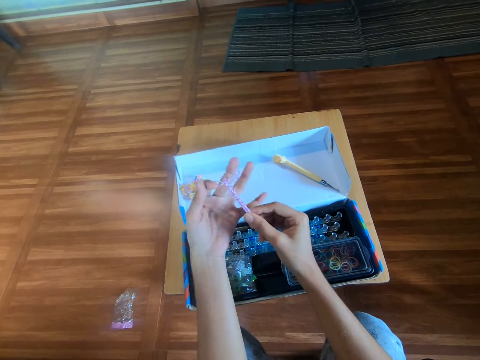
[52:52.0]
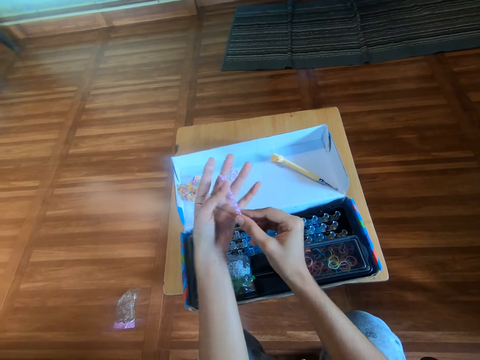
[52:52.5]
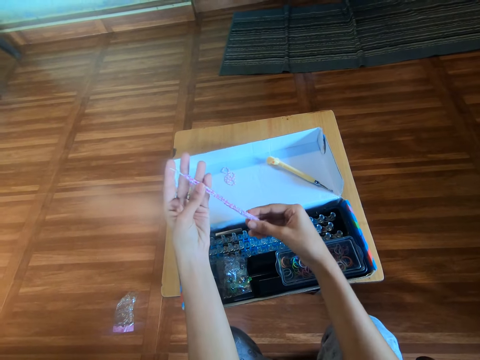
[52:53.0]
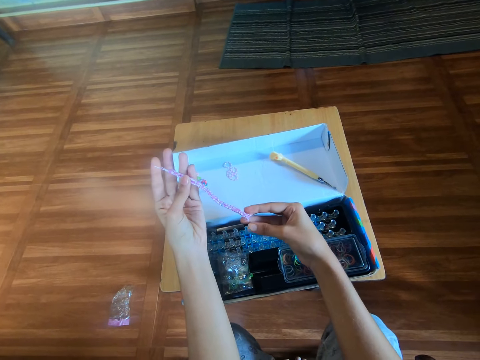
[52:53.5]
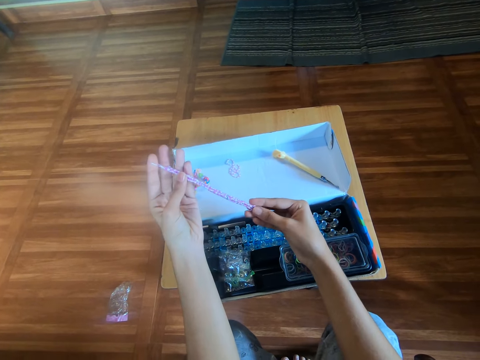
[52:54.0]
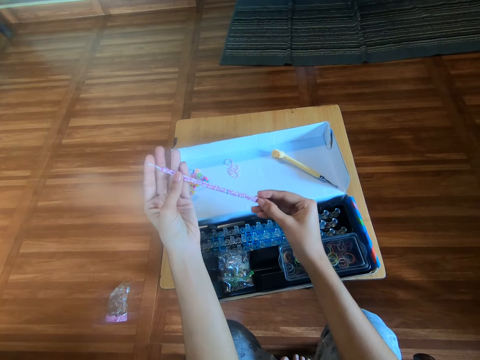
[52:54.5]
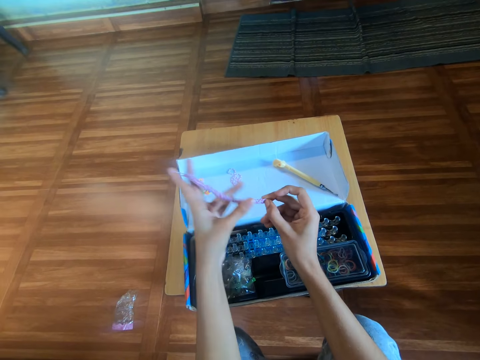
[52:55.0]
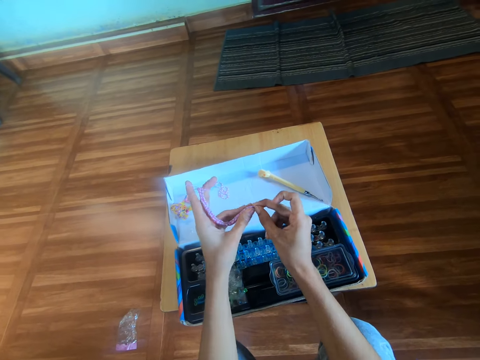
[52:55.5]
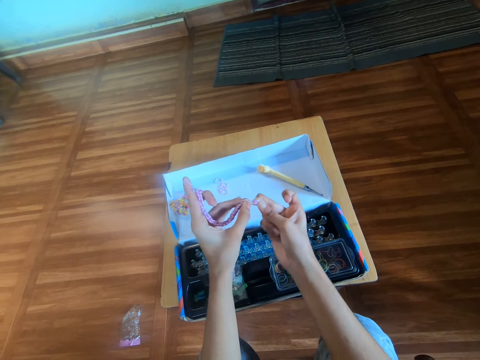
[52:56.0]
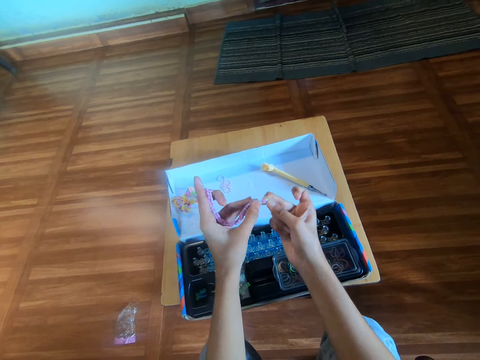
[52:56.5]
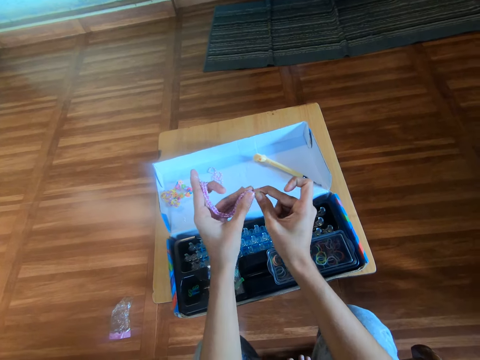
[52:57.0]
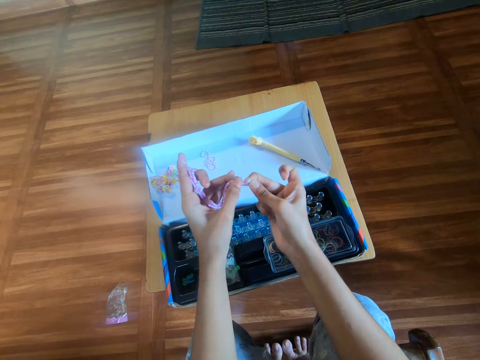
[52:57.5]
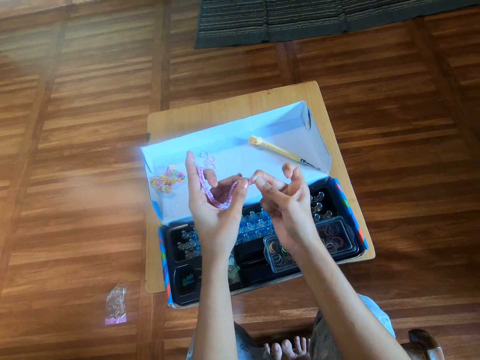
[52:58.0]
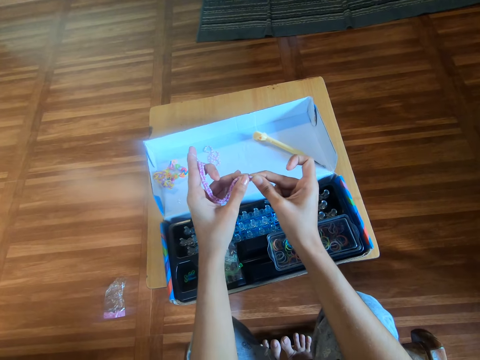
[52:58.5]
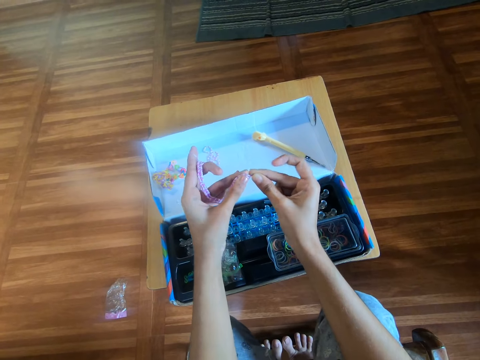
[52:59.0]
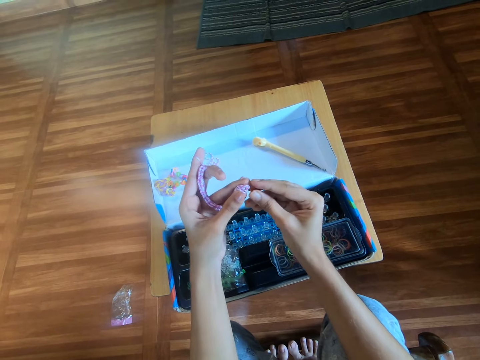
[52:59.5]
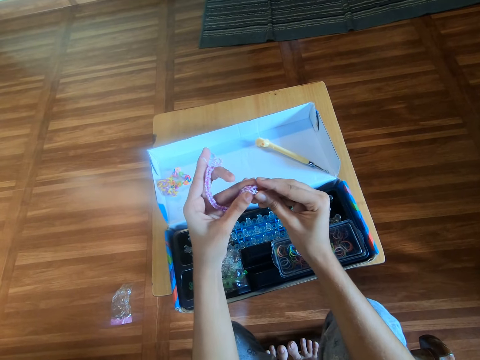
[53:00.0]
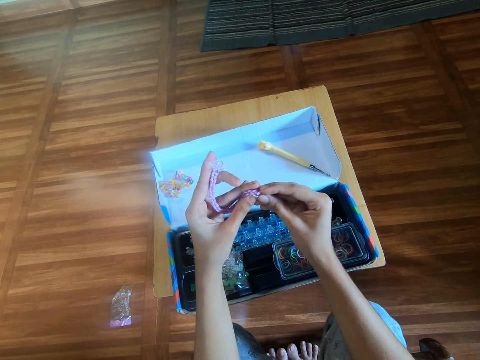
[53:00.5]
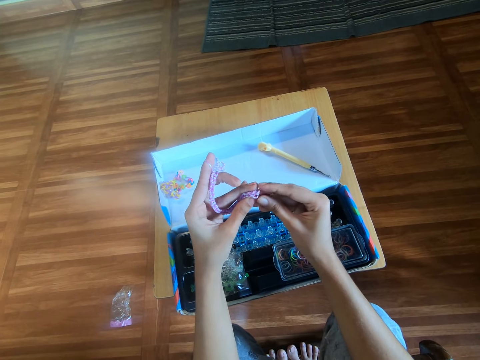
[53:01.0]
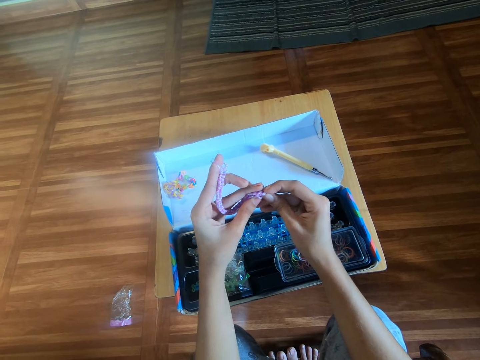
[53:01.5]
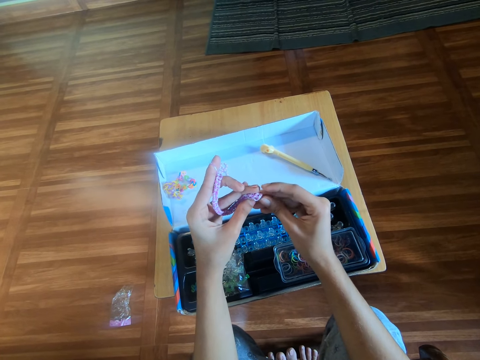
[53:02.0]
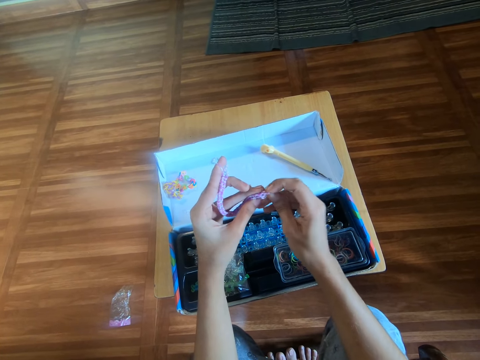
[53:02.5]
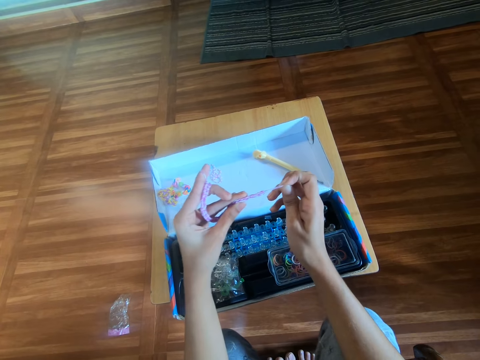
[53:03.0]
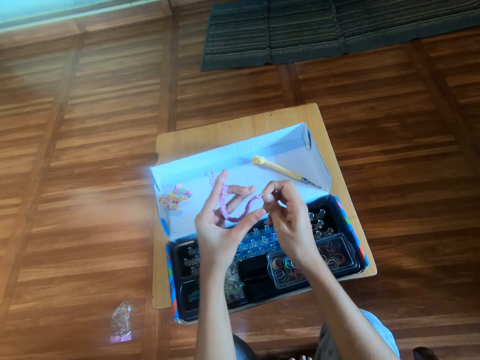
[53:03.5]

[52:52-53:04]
The camera wearer folds the bracelet on the left hand. They stretch the end of the bracelet with the right hand.

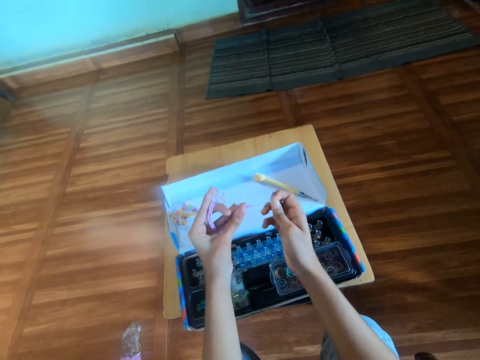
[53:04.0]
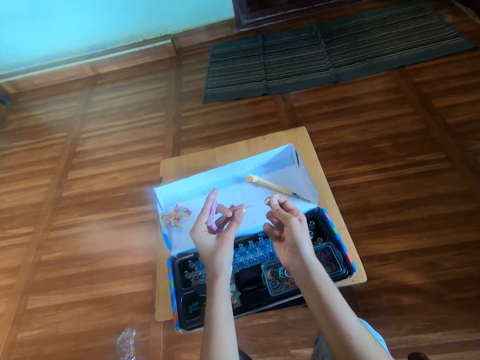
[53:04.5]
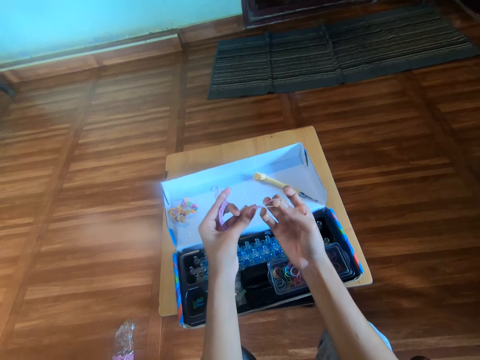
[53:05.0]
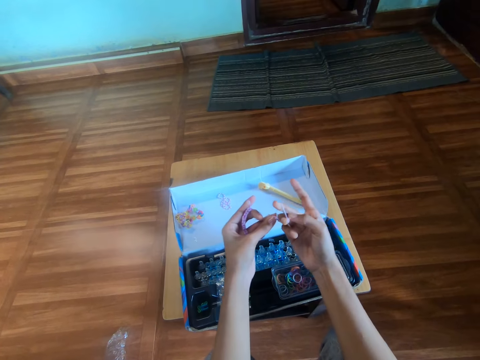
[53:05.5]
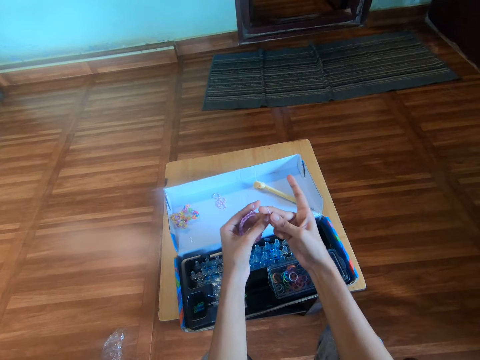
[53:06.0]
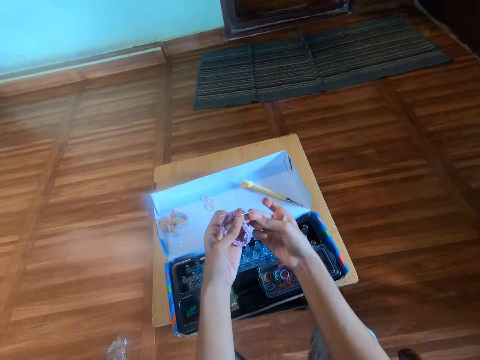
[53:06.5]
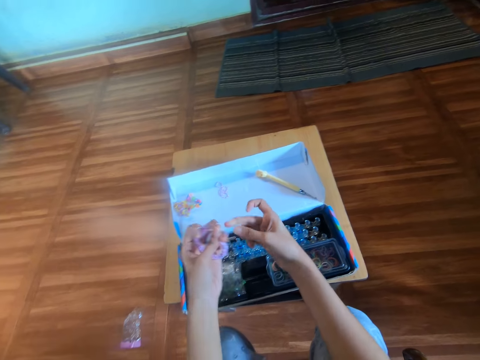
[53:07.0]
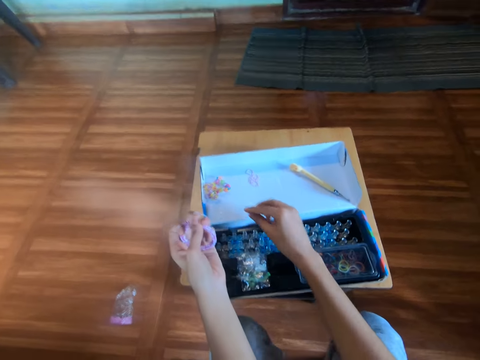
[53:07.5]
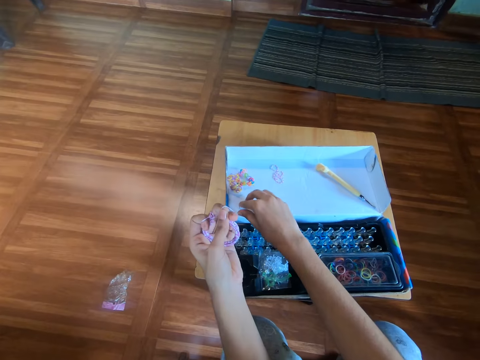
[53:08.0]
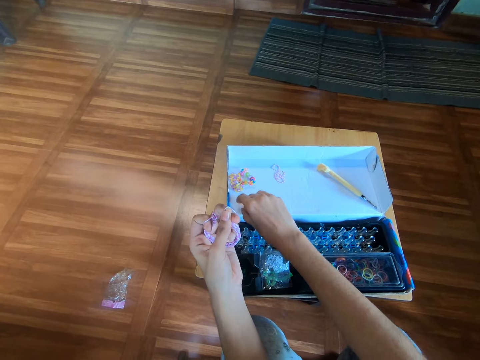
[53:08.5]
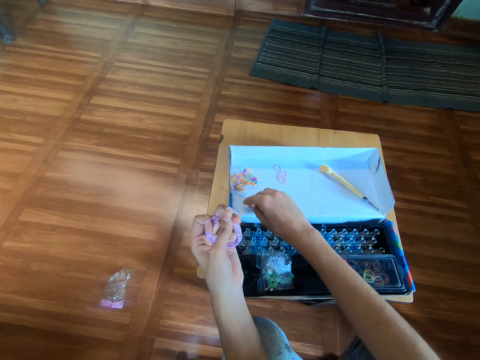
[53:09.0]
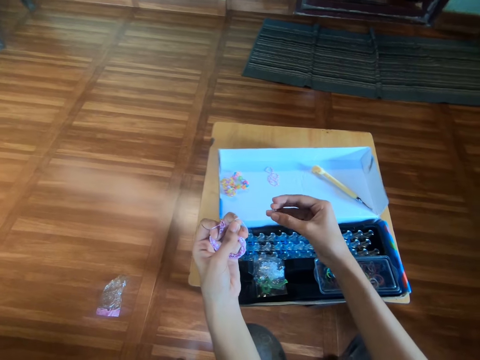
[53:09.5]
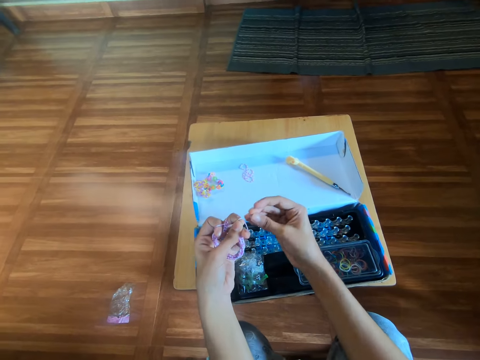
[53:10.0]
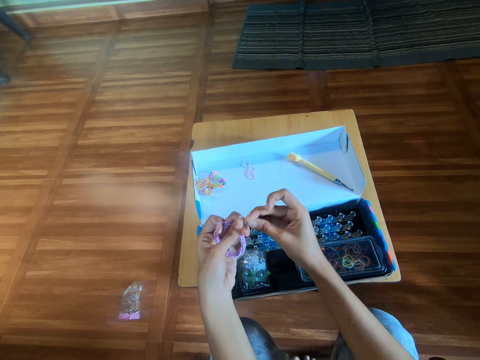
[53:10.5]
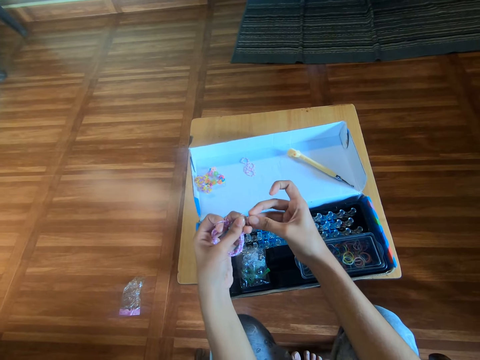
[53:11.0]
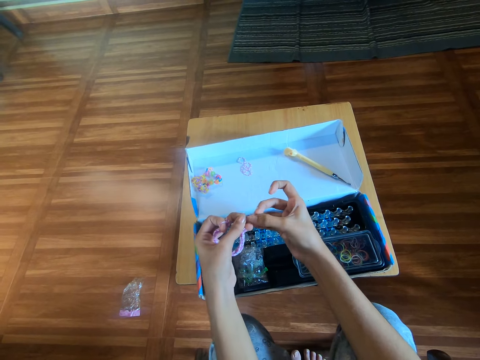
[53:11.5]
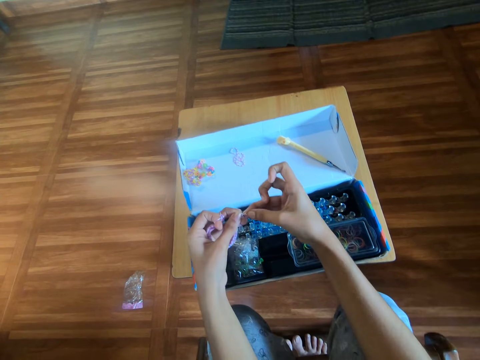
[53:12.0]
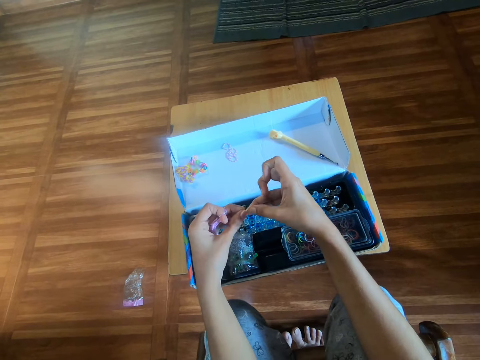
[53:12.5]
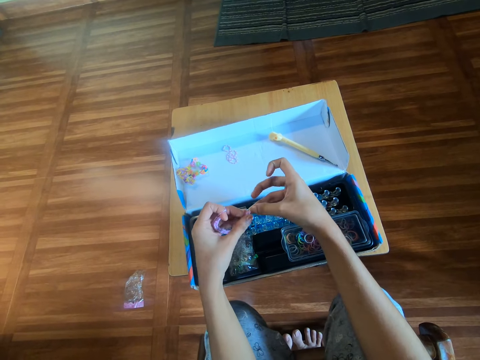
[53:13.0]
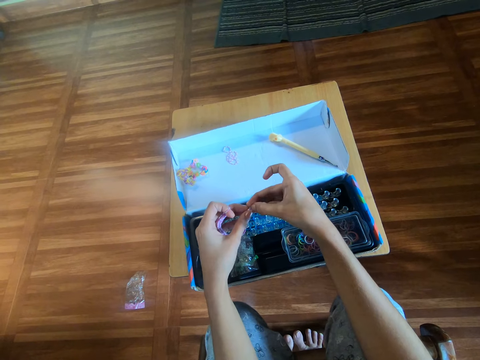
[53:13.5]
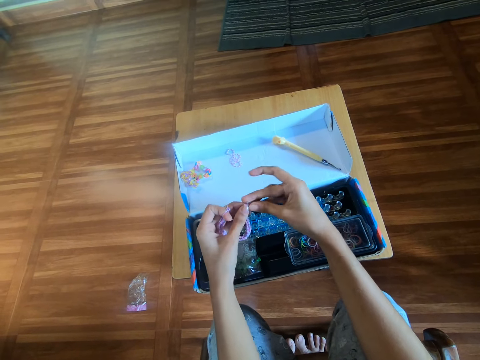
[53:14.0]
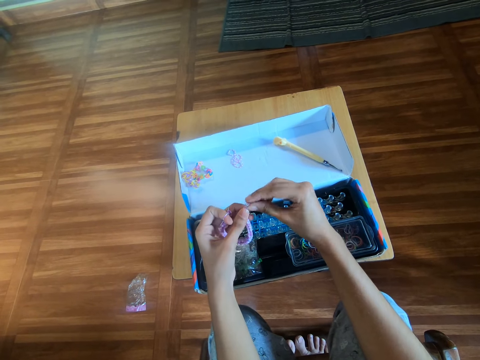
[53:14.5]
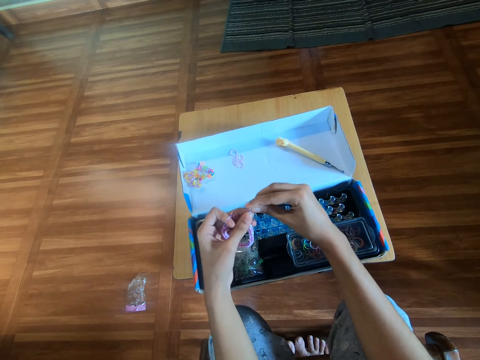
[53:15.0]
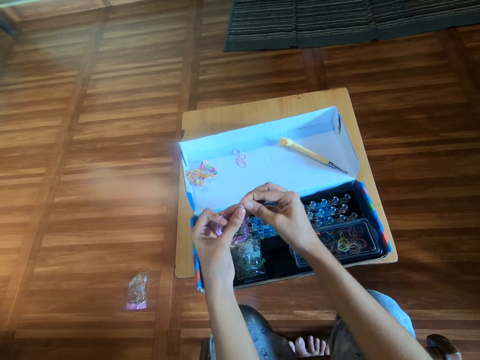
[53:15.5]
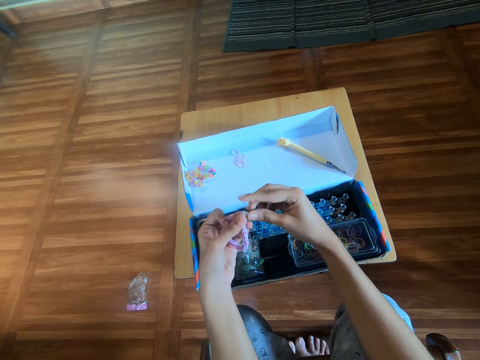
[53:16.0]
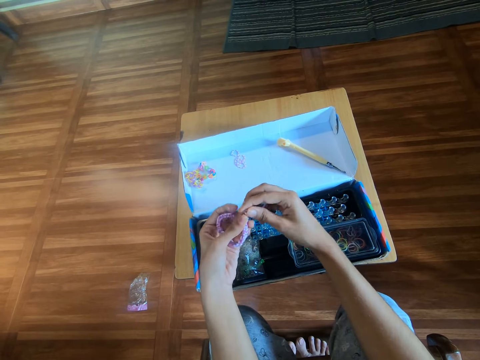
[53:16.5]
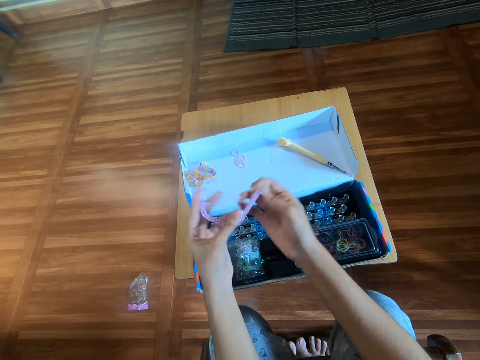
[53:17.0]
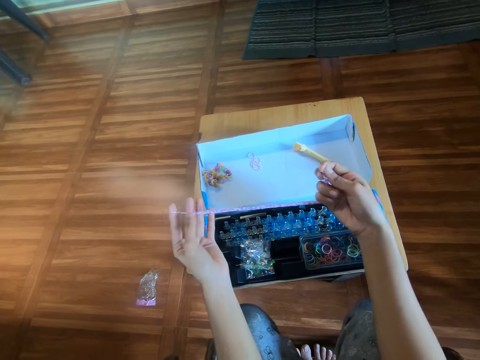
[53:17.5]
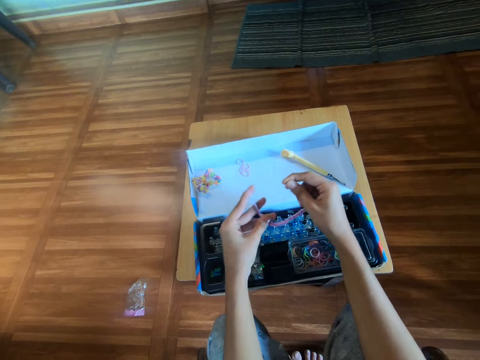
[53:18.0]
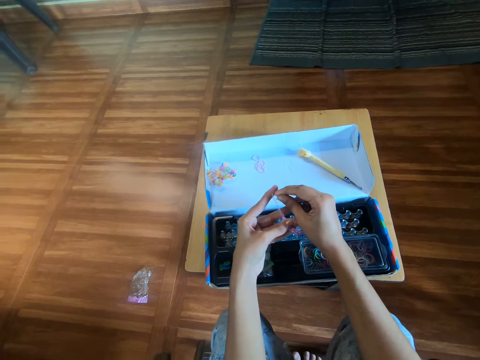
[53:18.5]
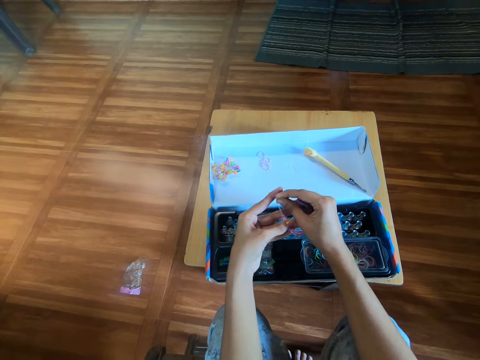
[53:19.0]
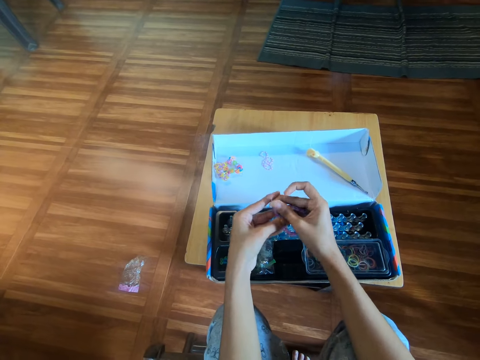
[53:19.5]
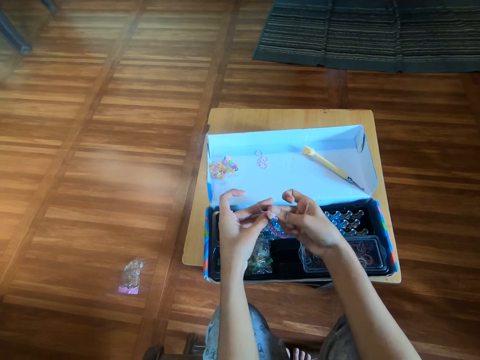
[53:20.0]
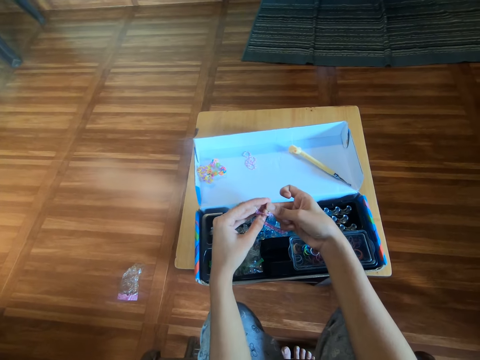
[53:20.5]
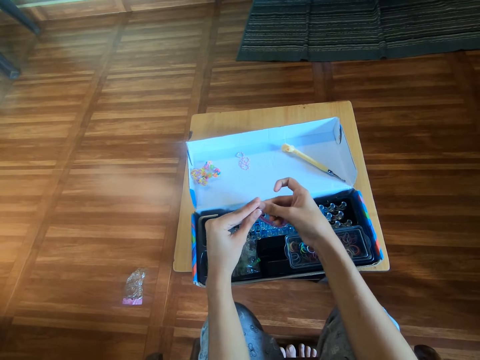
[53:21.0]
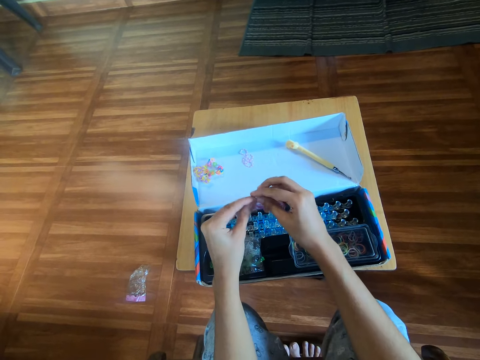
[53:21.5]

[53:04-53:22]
The camera wearer wears the end of the bracelet on the left pinky finger with the right hand. They pick up a clip from the pack with the right hand. They attach the clip to one end of the bracelet with the right hand. They knit the bracelet. They stretch the long part of the bracelet with the right hand. They fold the bracelet on the left hand. They attach the clip to the other end of the bracelet with the right hand. They knit the bracelet.
